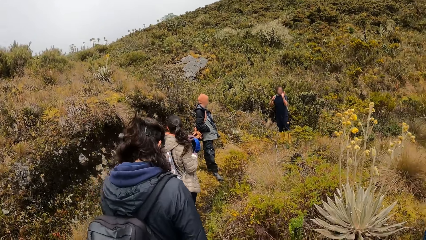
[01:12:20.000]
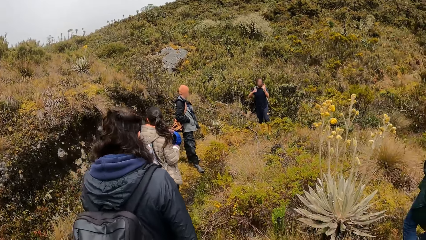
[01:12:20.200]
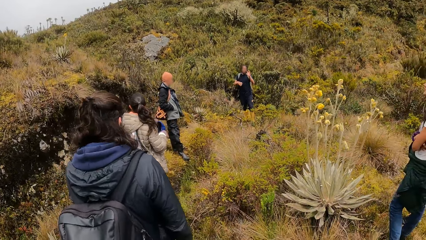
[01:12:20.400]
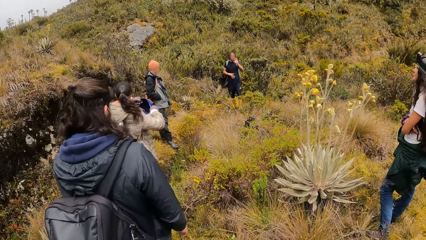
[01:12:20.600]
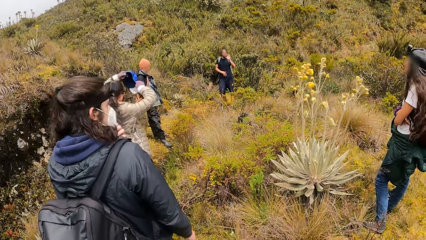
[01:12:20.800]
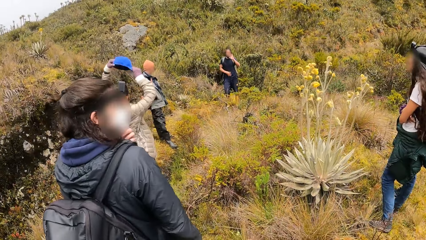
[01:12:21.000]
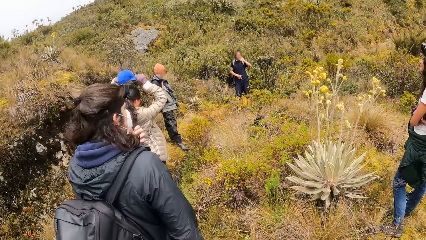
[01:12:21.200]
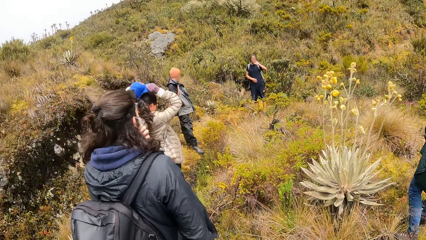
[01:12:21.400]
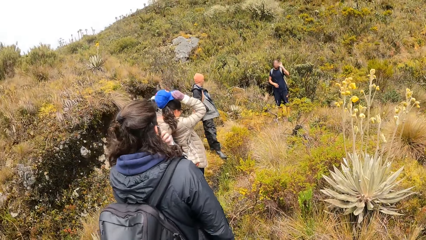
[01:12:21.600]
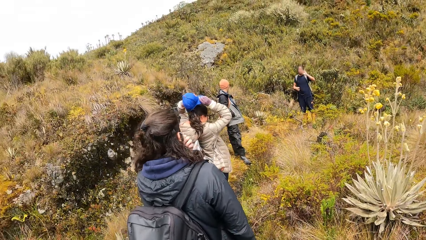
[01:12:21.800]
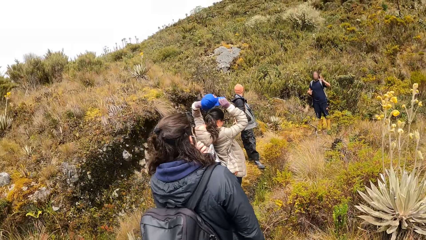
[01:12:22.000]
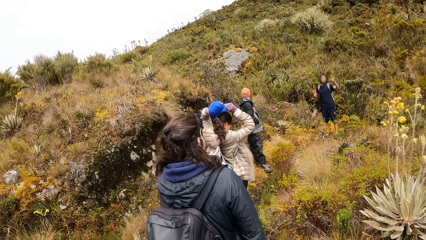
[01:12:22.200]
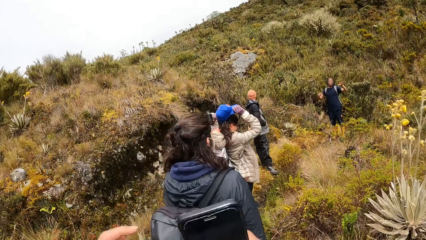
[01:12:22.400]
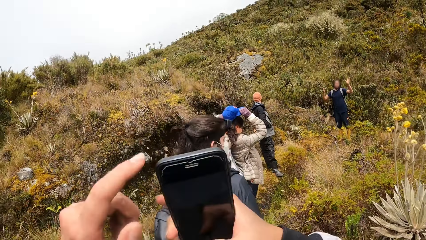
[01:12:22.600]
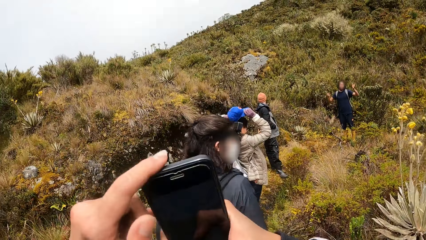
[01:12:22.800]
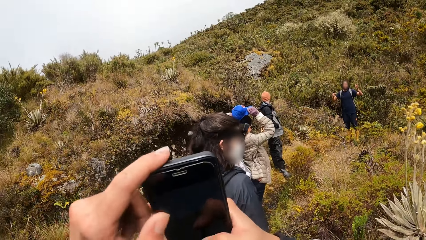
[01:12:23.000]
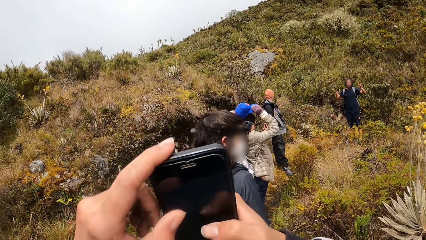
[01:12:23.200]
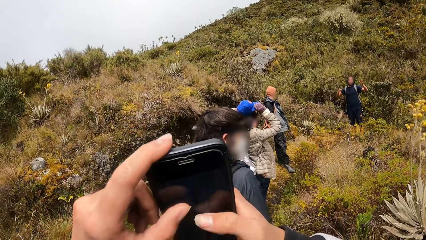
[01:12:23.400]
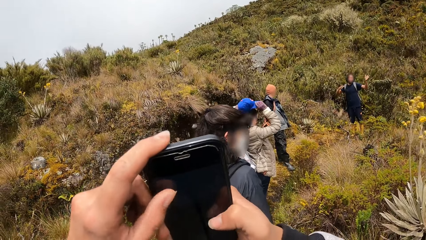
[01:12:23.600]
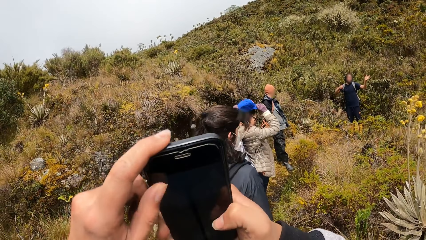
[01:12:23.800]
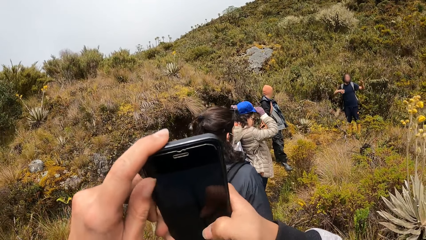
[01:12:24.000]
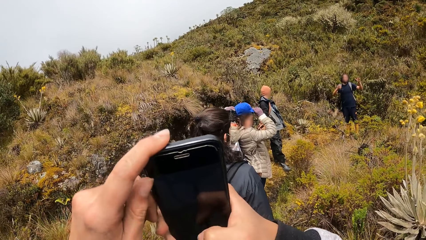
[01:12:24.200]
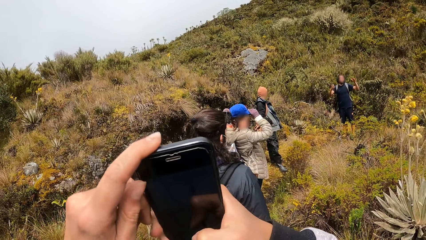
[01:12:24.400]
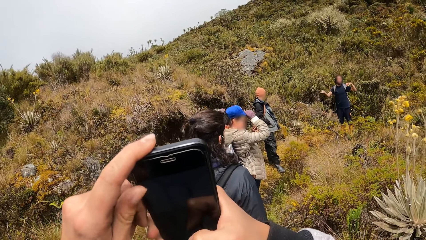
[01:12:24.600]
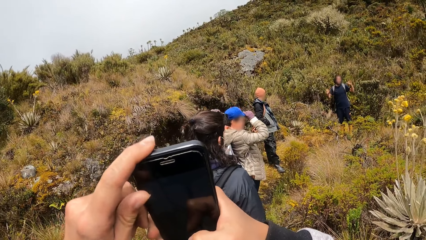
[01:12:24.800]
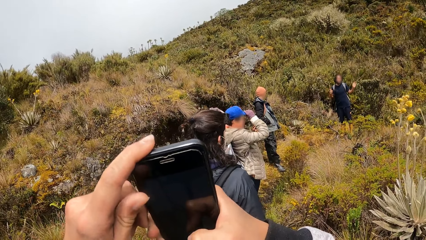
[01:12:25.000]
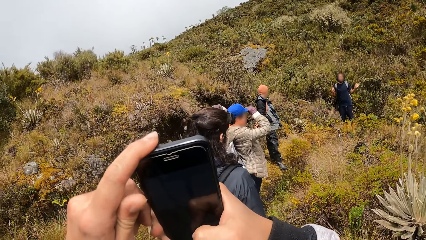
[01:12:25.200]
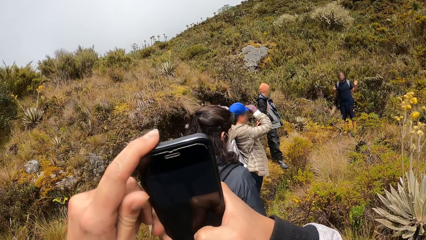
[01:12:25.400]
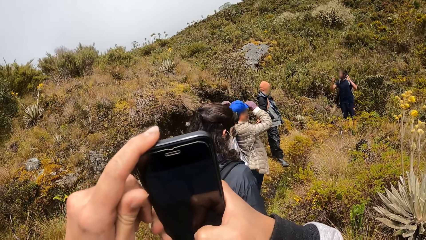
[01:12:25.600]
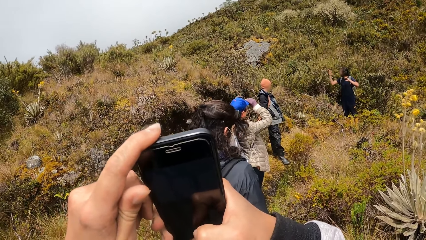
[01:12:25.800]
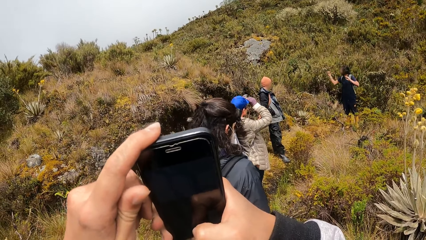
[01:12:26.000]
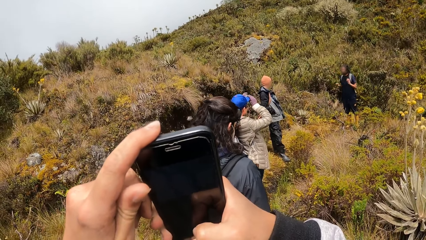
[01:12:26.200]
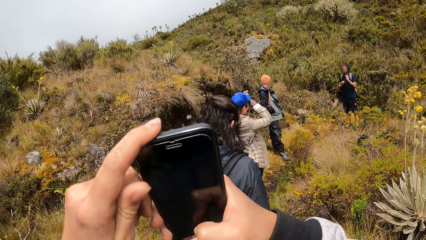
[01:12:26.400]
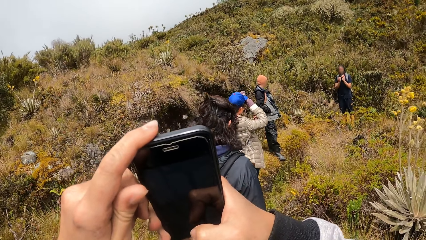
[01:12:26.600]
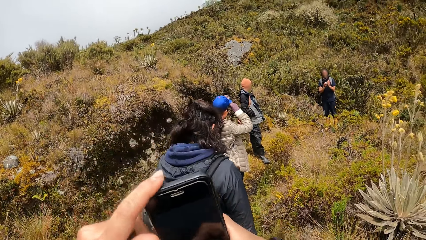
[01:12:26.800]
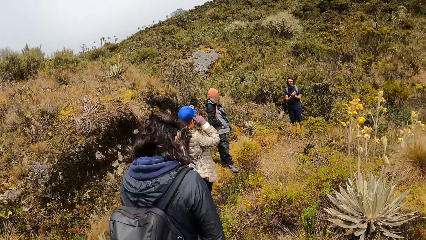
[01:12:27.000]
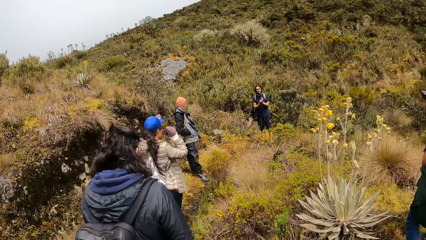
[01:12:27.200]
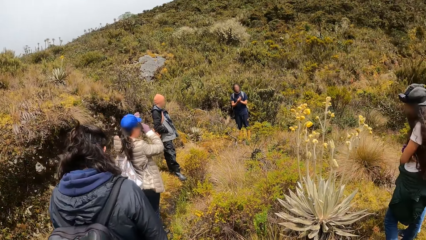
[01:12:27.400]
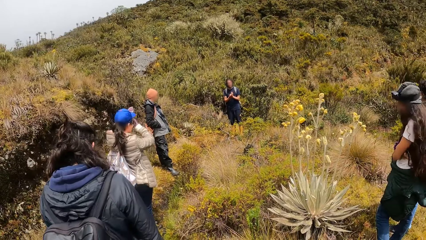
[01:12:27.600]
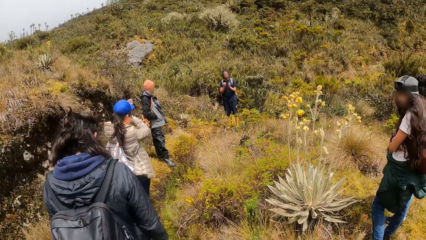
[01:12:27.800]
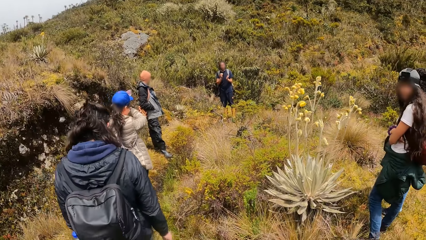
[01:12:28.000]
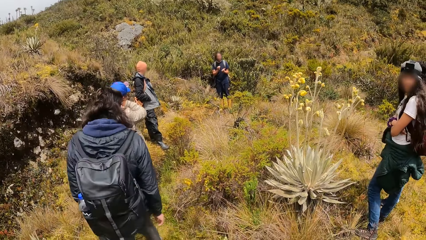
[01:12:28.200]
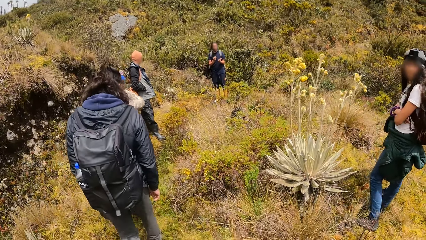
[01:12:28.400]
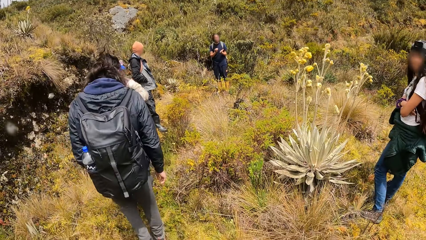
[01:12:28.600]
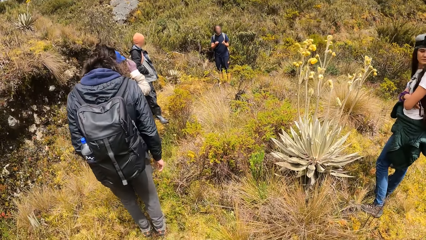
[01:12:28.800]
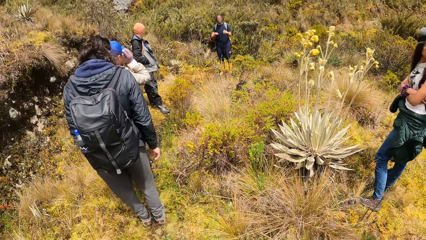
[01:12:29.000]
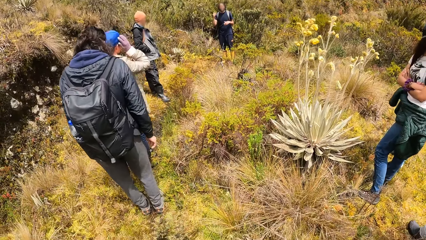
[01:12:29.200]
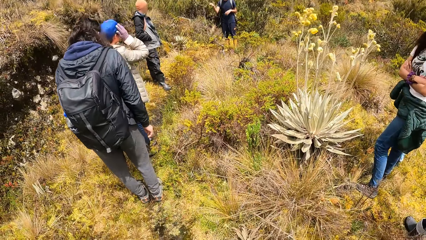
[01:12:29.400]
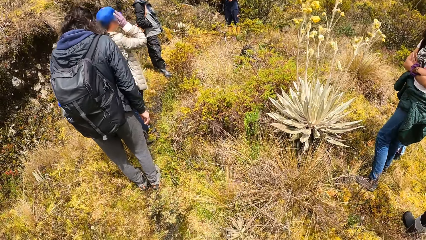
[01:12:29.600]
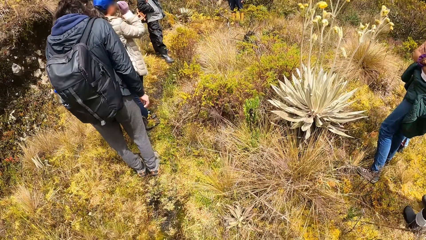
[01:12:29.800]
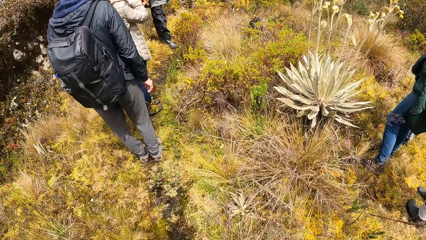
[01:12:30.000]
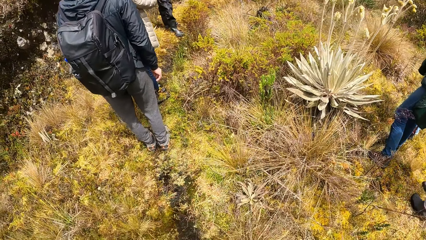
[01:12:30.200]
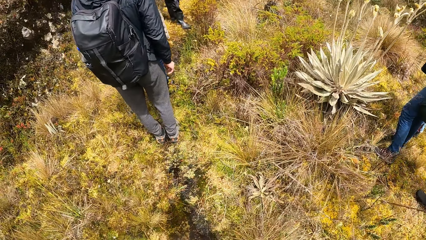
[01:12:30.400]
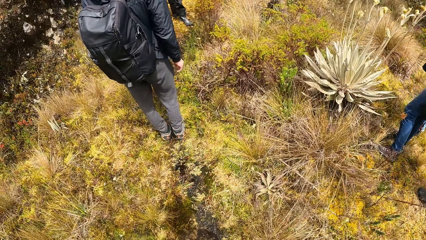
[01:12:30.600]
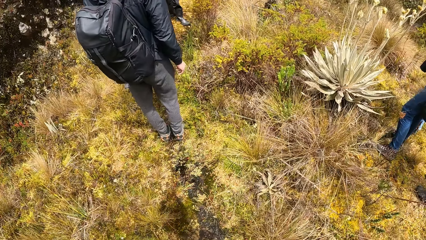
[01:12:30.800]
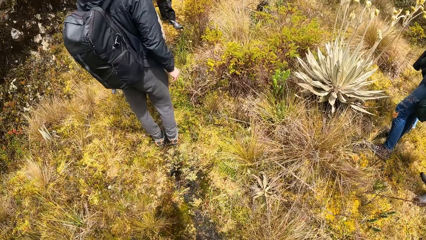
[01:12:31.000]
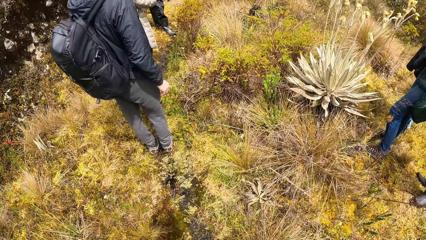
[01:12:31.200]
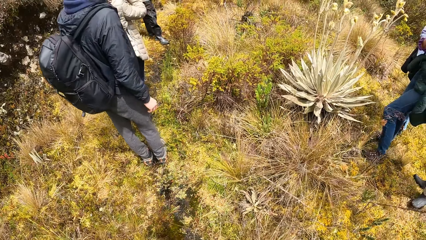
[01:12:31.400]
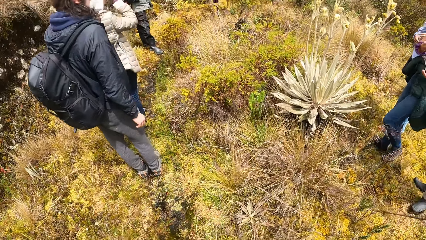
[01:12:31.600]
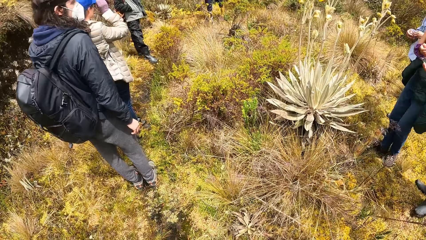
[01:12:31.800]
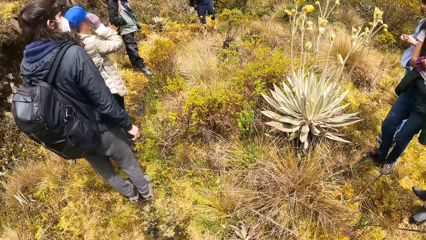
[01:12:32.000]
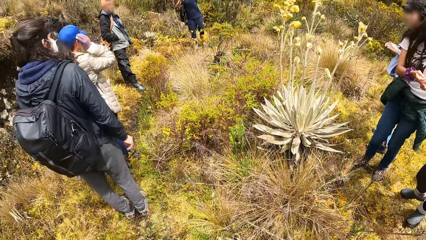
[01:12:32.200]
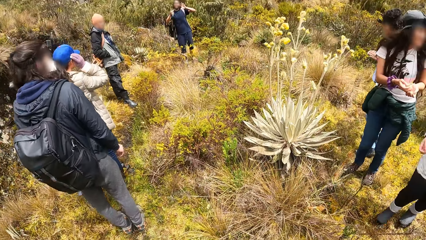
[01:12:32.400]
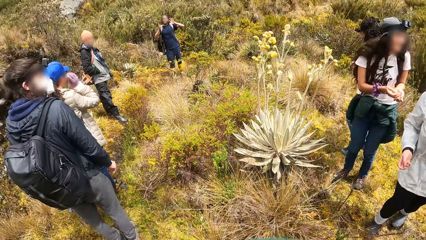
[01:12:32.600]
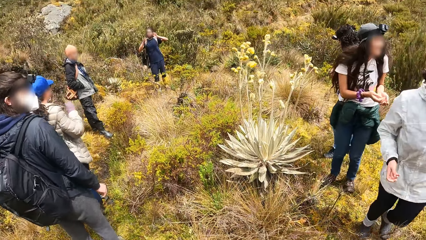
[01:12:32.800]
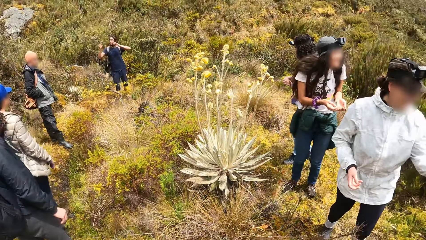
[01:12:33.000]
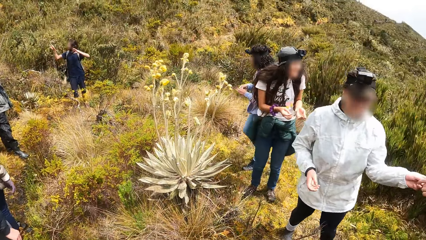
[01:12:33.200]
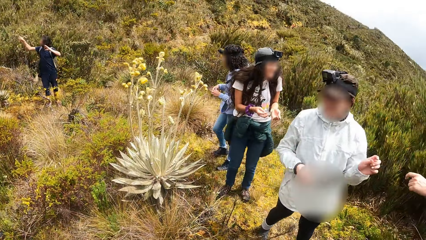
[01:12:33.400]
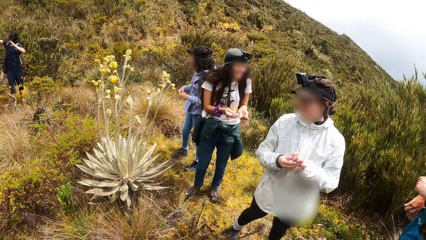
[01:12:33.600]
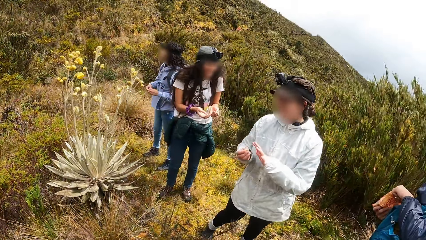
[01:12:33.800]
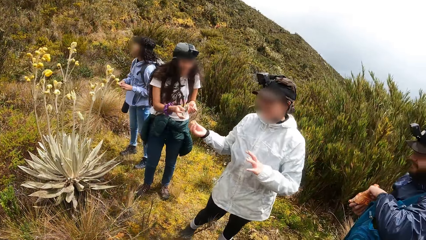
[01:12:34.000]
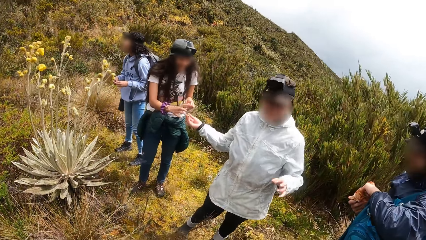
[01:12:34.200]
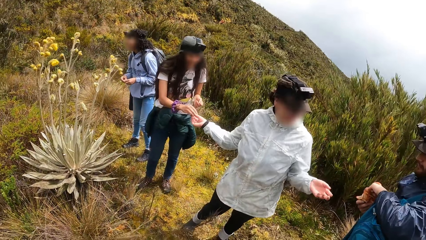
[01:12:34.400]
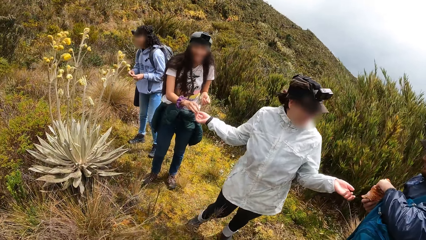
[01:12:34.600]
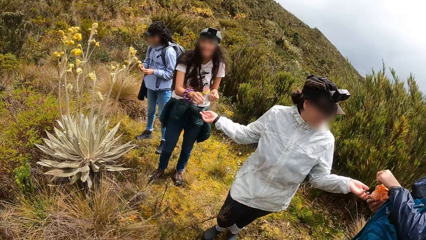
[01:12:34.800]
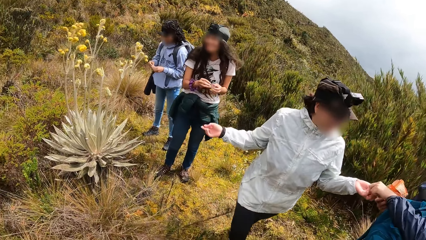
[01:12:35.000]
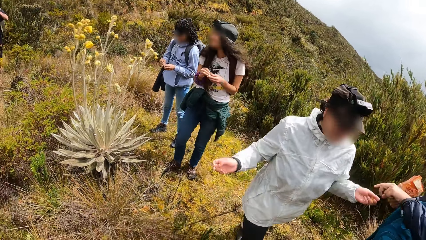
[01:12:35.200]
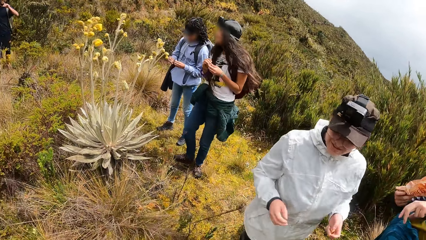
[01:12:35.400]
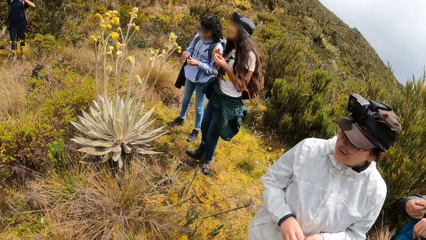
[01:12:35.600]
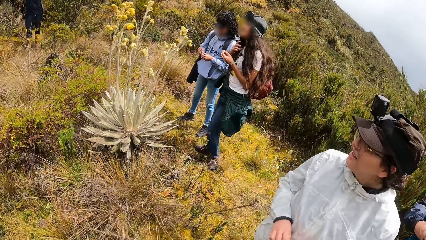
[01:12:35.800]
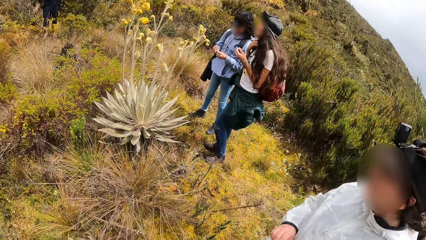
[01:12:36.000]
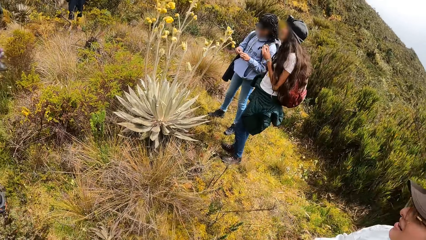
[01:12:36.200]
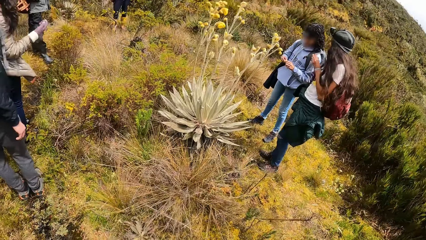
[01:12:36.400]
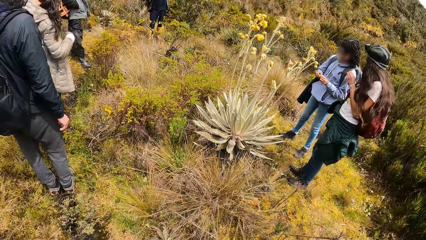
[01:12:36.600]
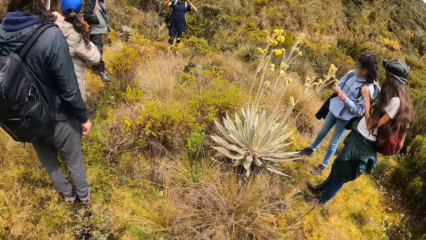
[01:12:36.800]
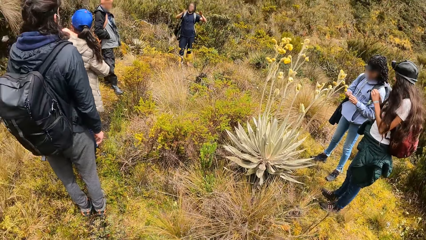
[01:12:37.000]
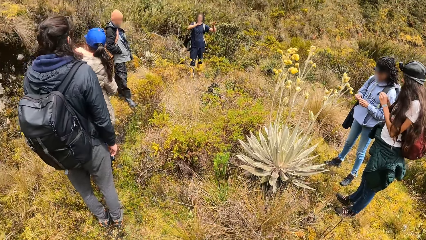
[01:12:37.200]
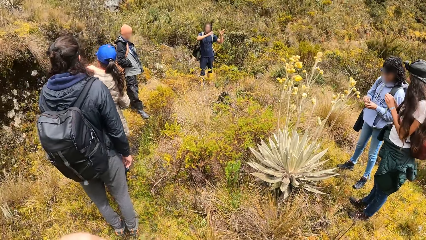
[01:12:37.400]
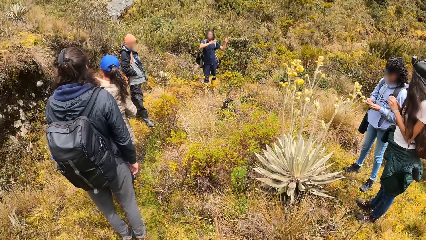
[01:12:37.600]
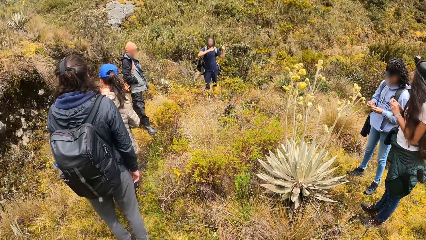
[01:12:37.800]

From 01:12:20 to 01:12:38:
A woman puts on her cap in her right hand with both hands. The camera wearer holds a phone in his right hand. He operates the phone in his left hand with both hands. The woman rubs her face with her right hand. The camera wearer looks at the ground. Another woman takes cheese from a man with her left hand. The second woman passes the cheese in her left hand to her right hand, and passes the cheese in her right hand to a third woman. The man takes cheese from a plastic bag in his right hand with his left hand. The man gives the cheese in his left hand to the second woman in her right hand. The second woman passes the cheese in her left hand to her right hand. The man puts the cheese in his right hand in his mouth.
